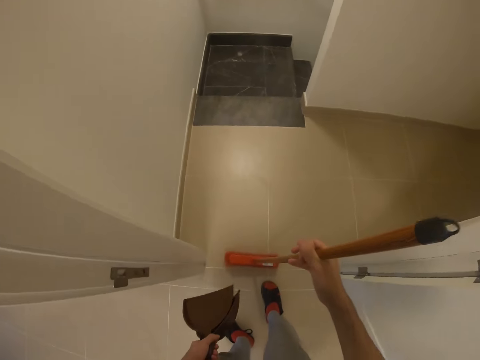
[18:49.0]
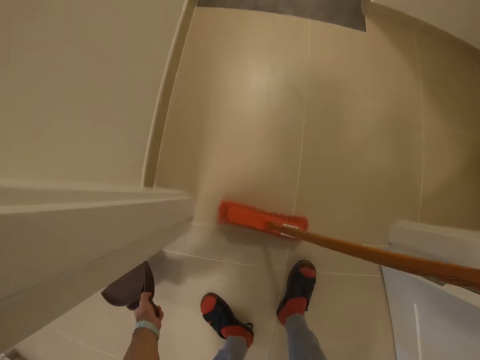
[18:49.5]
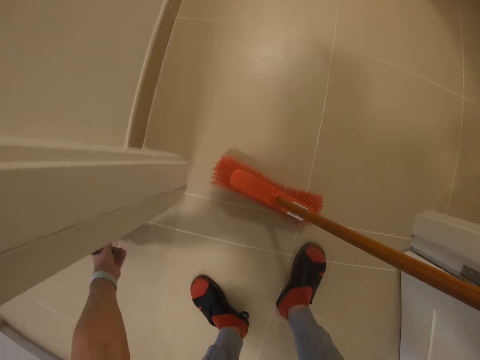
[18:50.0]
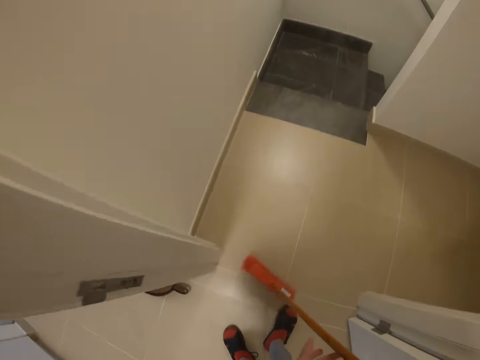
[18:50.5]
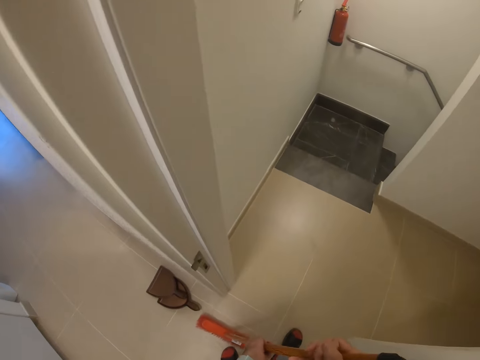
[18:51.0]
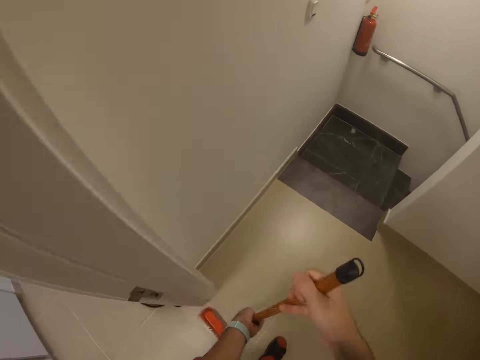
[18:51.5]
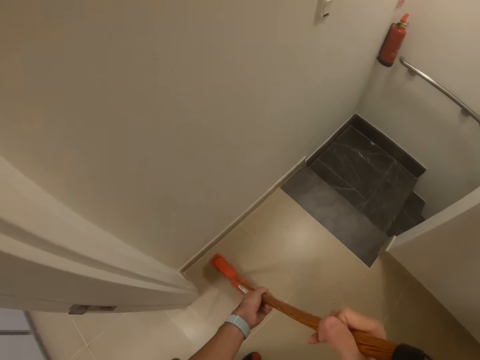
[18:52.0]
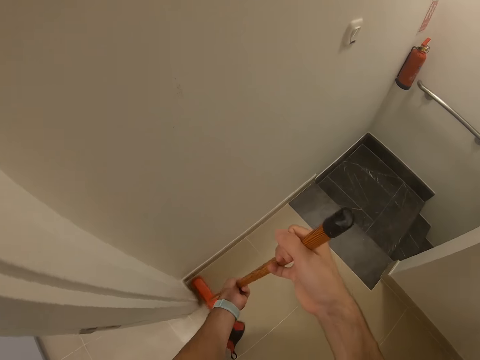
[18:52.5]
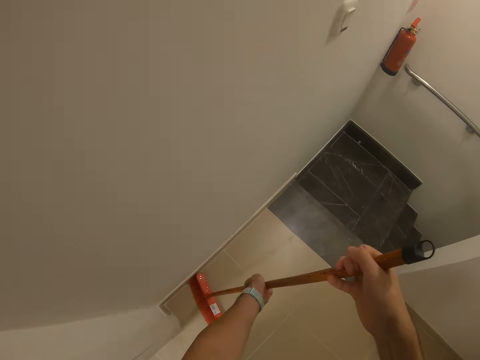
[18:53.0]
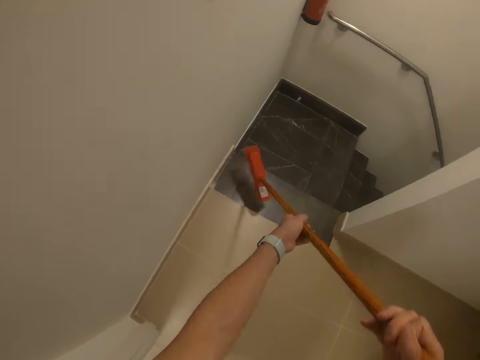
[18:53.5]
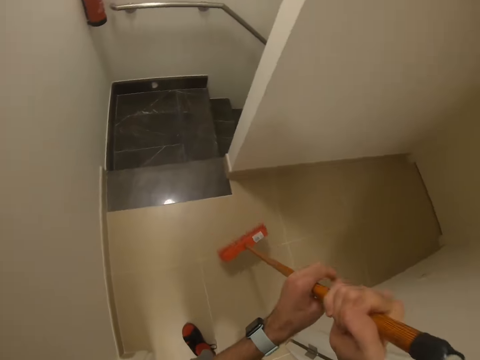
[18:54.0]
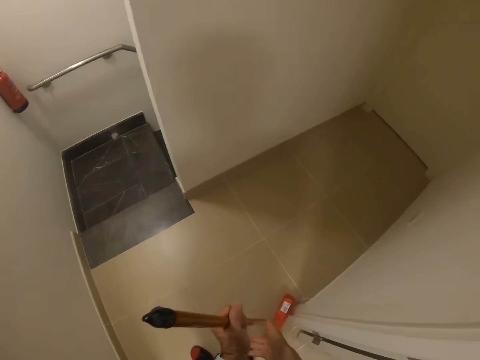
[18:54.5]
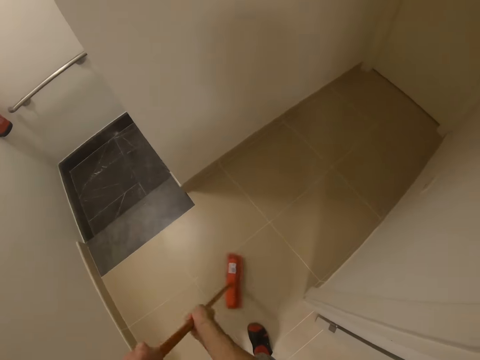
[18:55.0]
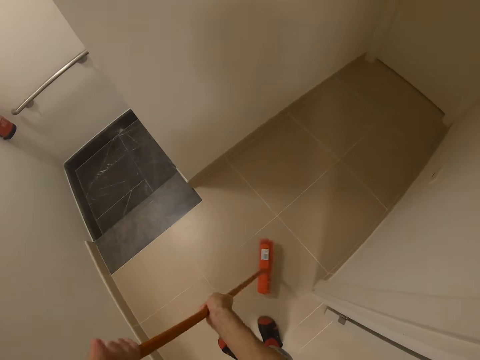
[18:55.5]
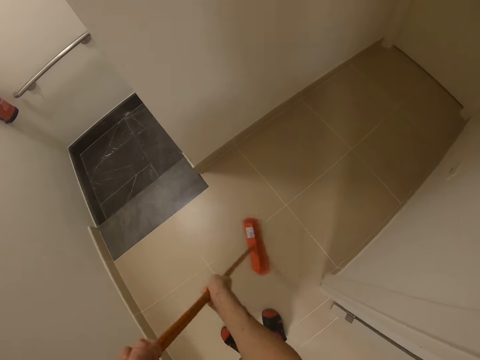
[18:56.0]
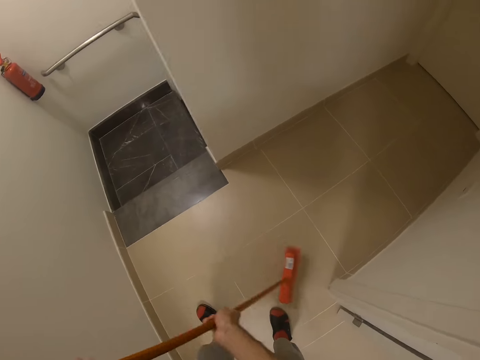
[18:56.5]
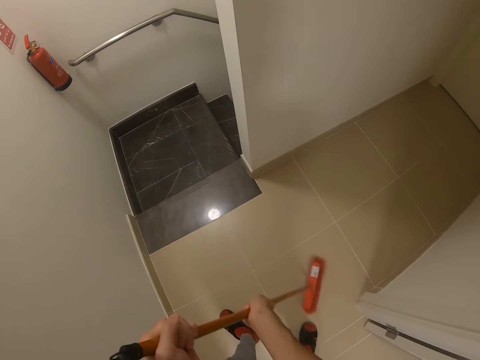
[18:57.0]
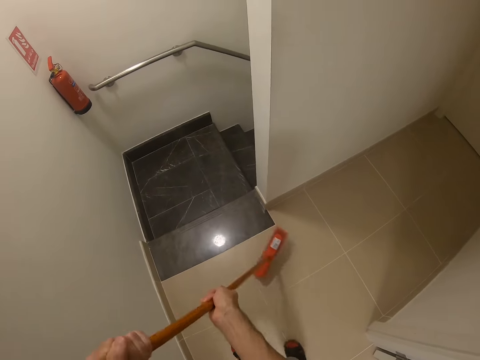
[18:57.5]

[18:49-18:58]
The camera wearer places the dustpan on the floor. They sweep the floor.

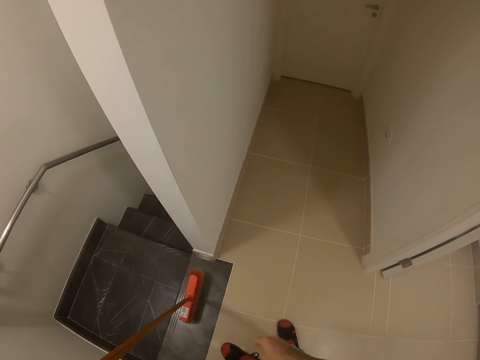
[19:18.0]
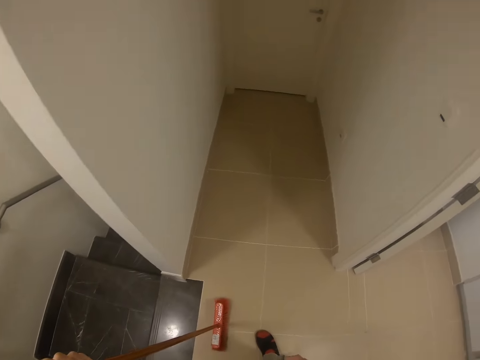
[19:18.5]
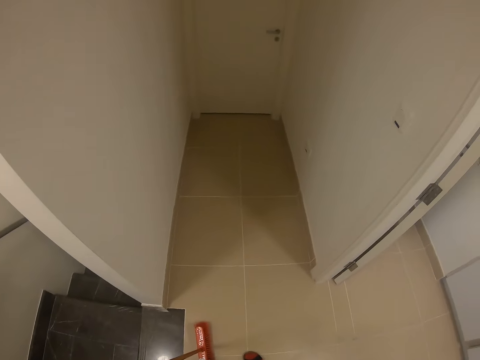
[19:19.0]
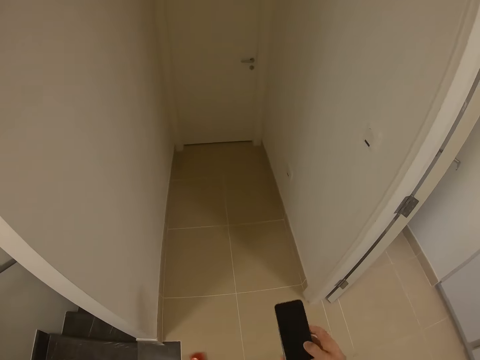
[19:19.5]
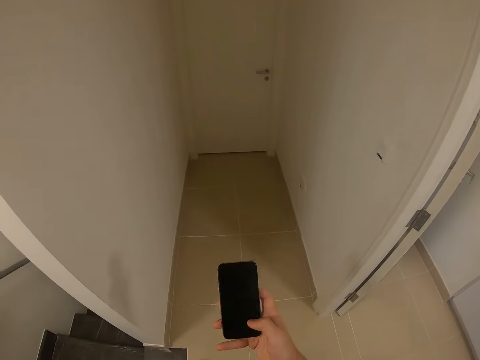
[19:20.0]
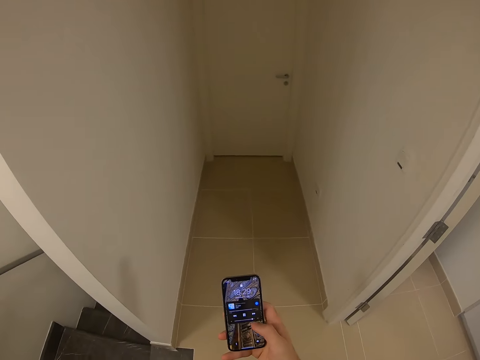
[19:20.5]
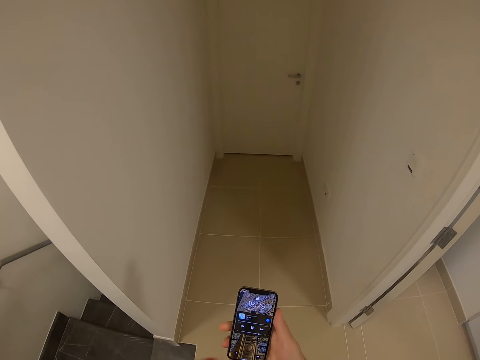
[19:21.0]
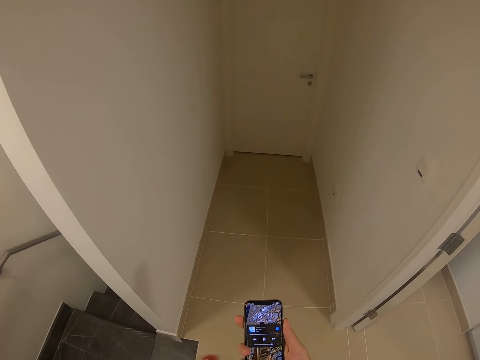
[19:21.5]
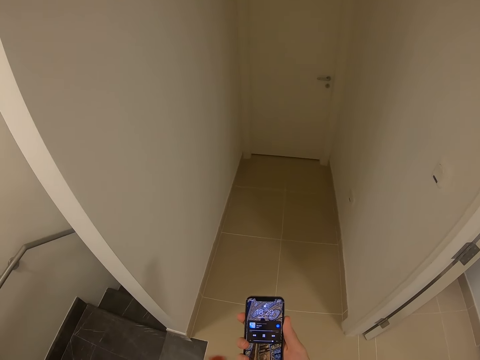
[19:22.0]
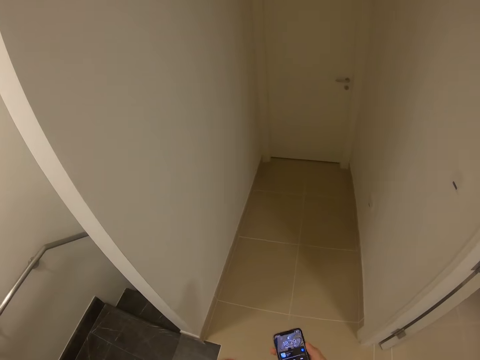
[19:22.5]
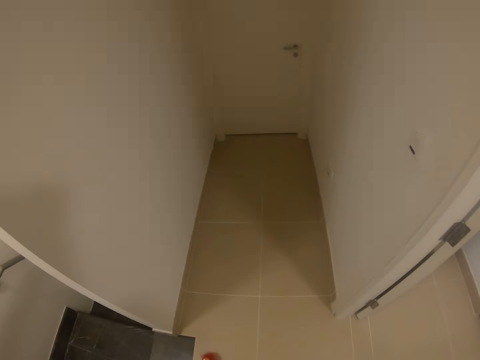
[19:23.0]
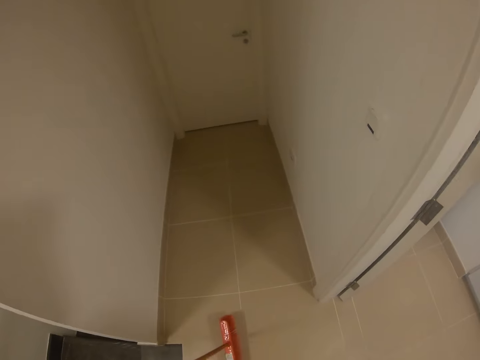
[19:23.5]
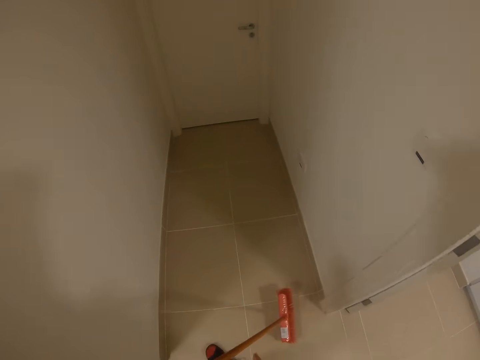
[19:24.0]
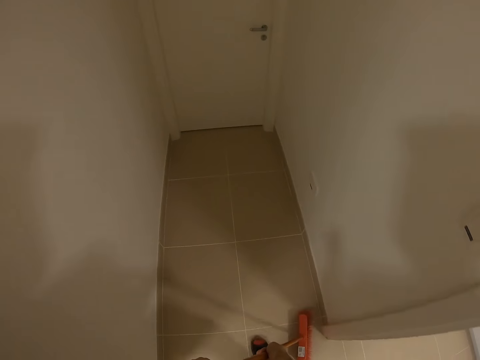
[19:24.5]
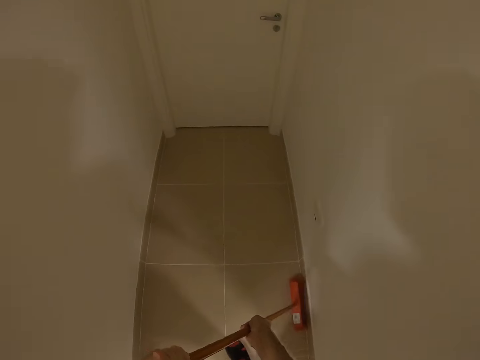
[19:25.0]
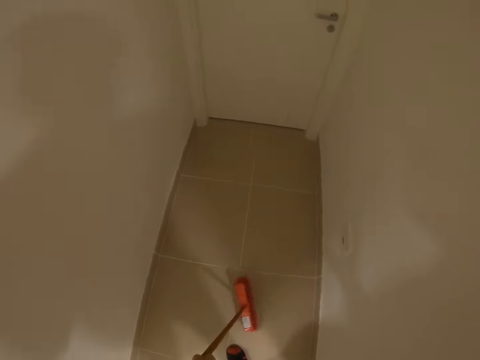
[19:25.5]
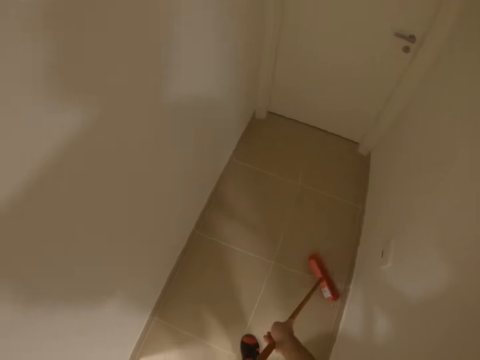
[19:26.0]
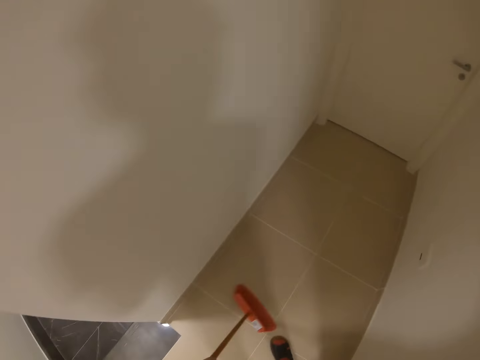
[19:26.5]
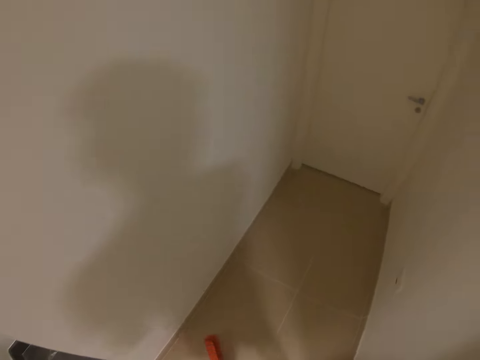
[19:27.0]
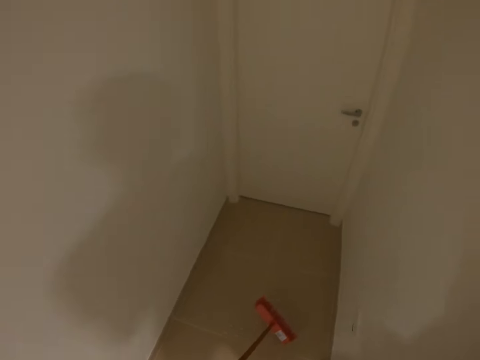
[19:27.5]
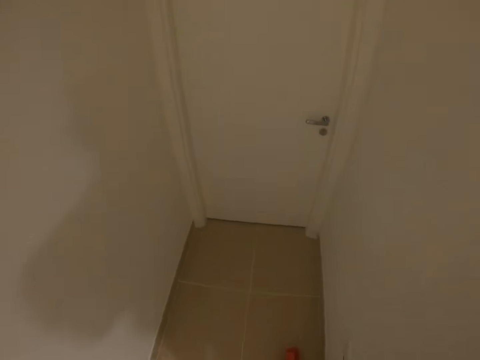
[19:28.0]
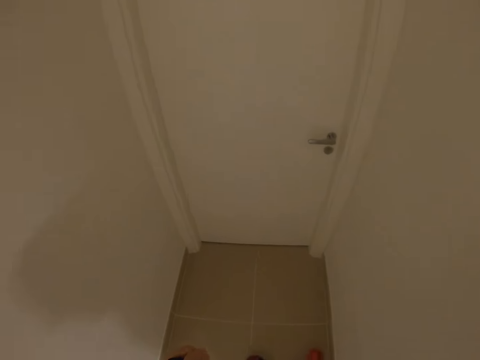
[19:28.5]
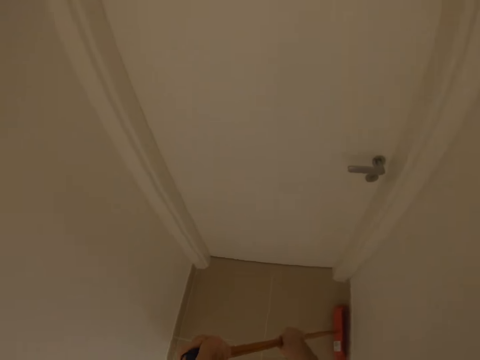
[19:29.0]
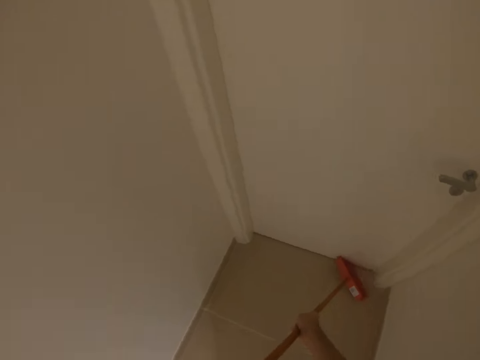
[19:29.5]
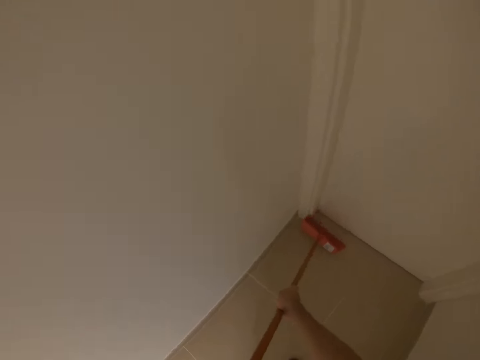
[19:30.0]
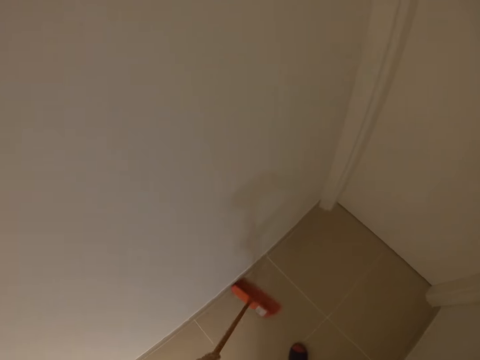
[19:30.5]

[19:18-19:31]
The camera wearer holds his phone. He swipes through the phone. He drops his phone. He moves the broom. He sweeps the floor.

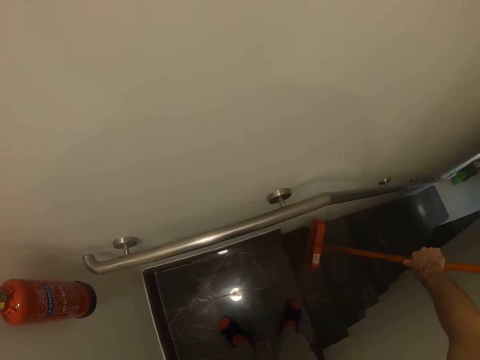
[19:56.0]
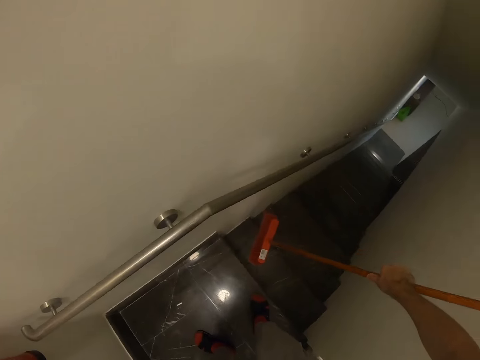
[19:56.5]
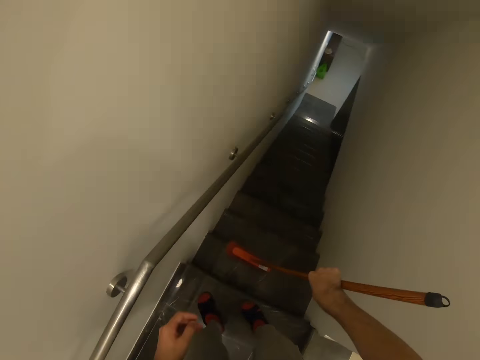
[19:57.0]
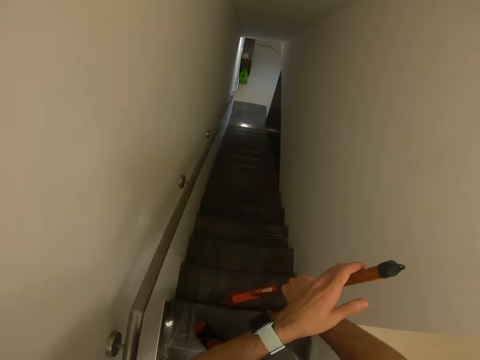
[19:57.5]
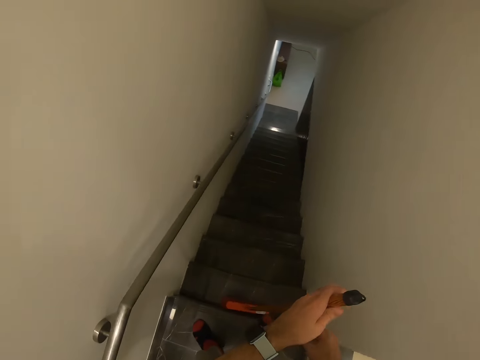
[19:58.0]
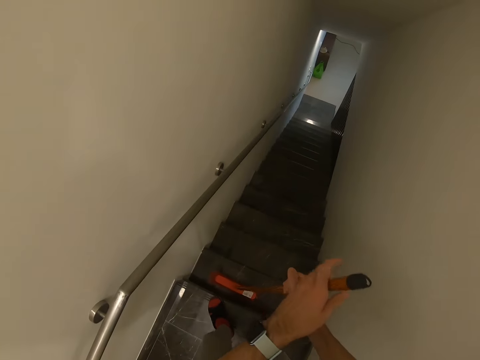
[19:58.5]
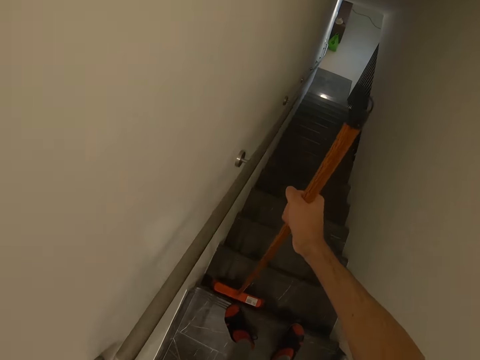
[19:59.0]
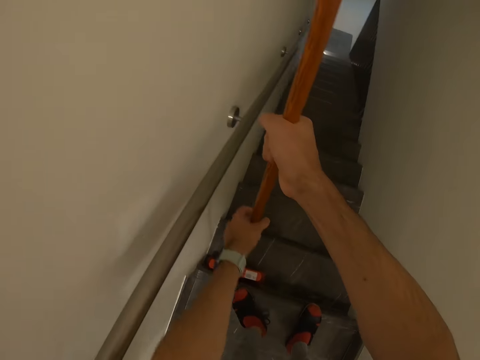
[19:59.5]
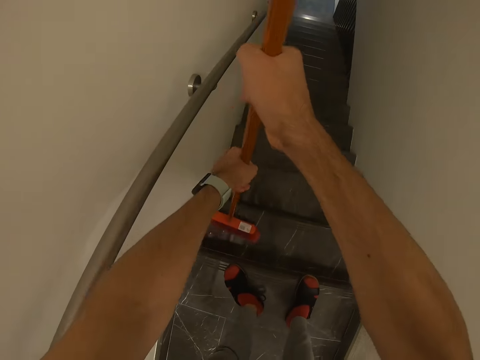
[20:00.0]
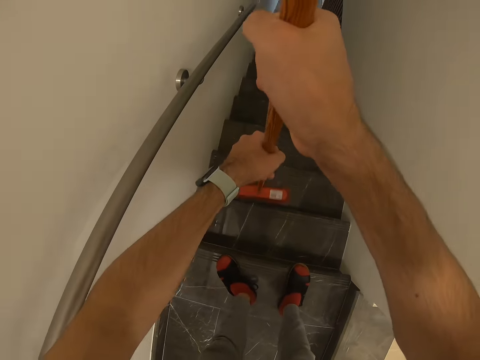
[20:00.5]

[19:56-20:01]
The camera wearer holds the broom's handle. They sweep along the staircase.
